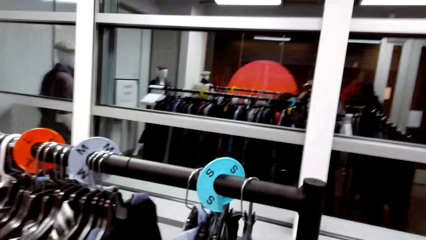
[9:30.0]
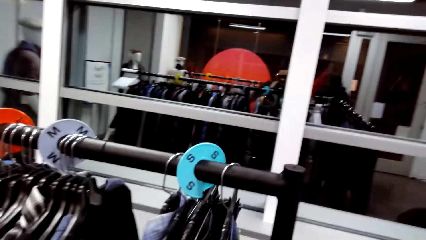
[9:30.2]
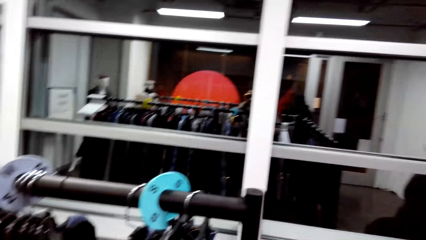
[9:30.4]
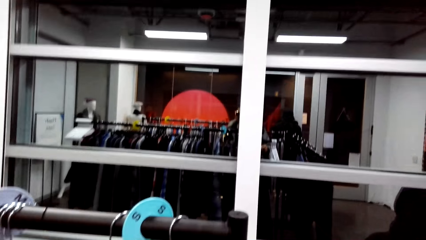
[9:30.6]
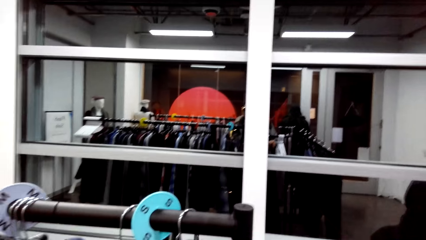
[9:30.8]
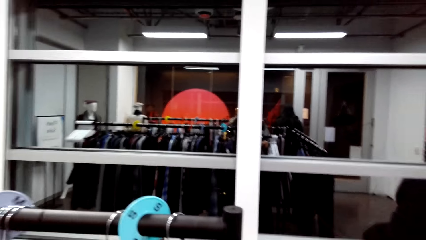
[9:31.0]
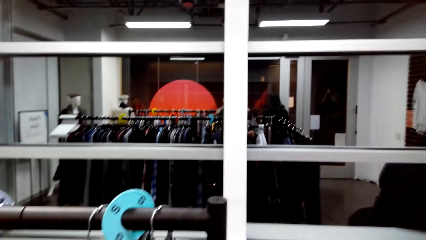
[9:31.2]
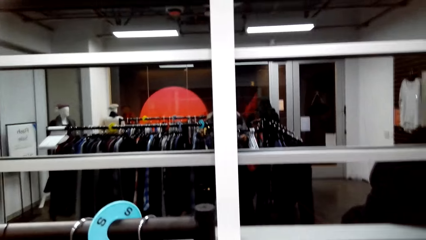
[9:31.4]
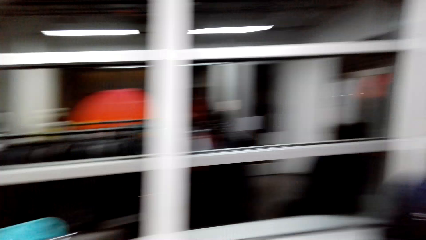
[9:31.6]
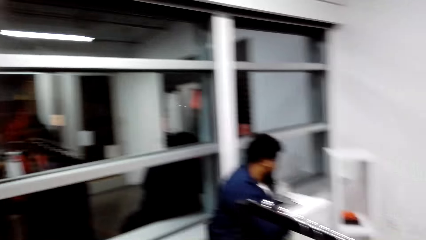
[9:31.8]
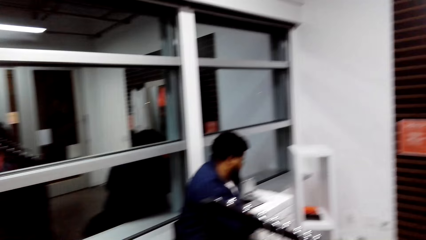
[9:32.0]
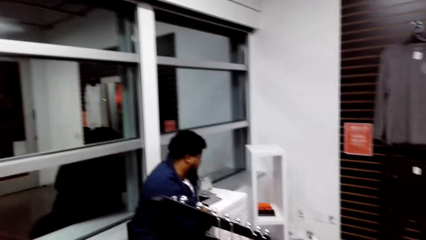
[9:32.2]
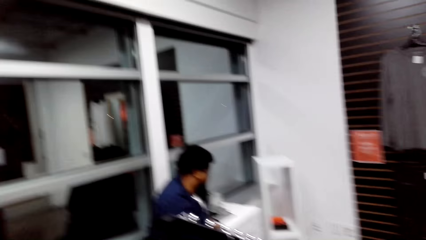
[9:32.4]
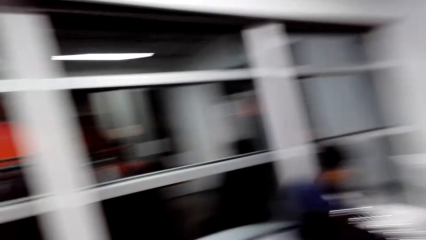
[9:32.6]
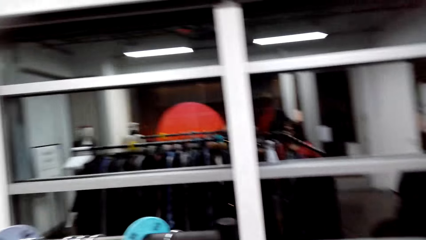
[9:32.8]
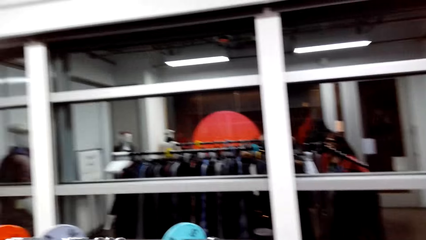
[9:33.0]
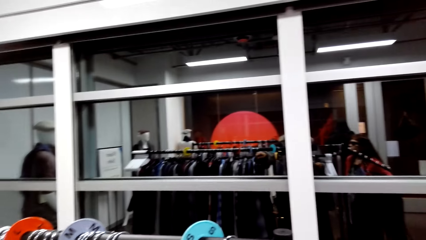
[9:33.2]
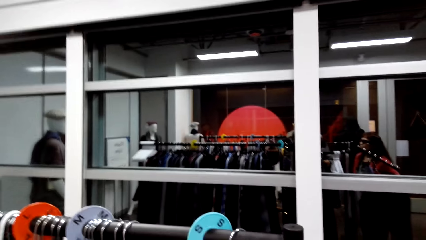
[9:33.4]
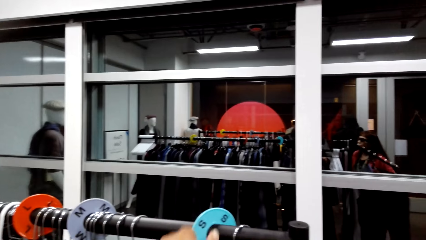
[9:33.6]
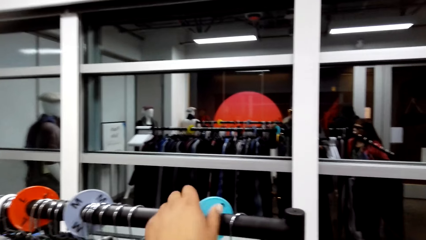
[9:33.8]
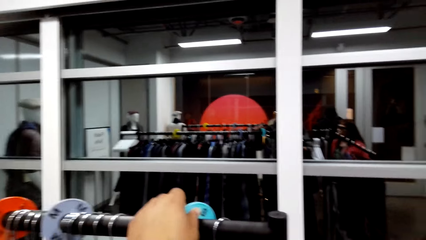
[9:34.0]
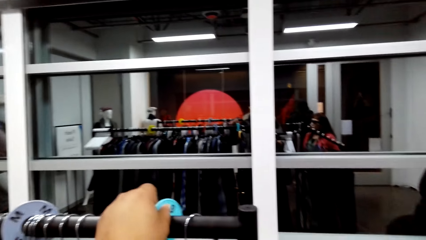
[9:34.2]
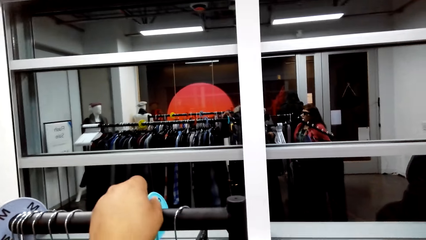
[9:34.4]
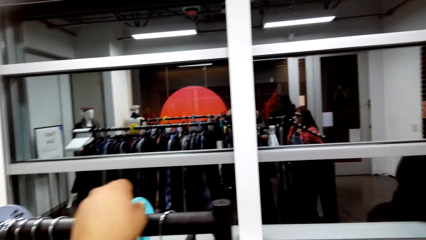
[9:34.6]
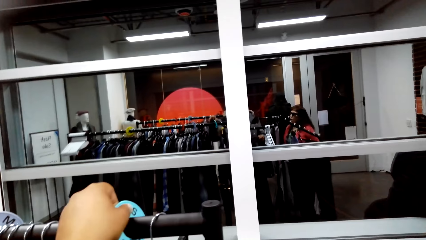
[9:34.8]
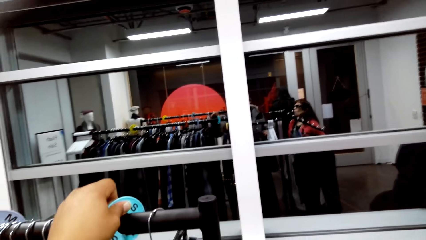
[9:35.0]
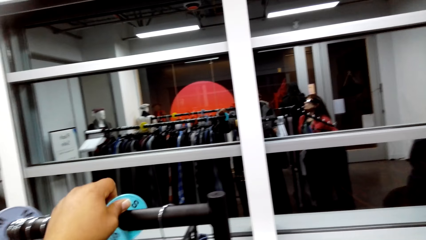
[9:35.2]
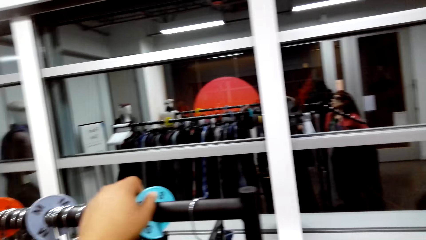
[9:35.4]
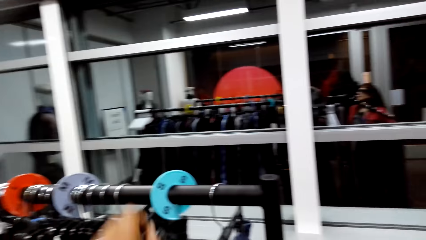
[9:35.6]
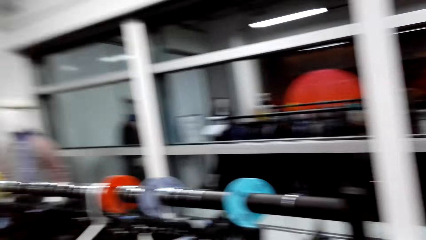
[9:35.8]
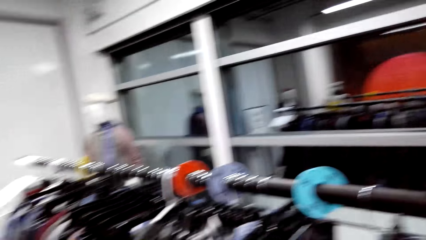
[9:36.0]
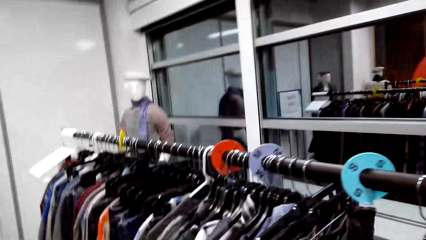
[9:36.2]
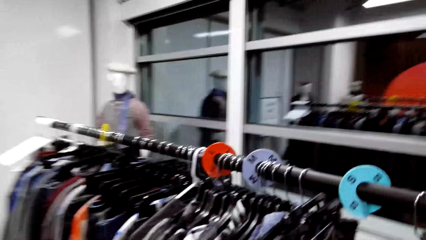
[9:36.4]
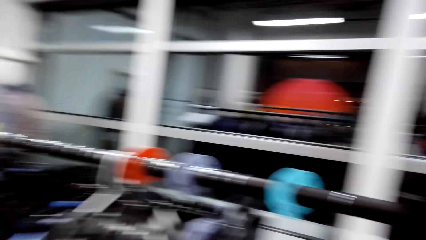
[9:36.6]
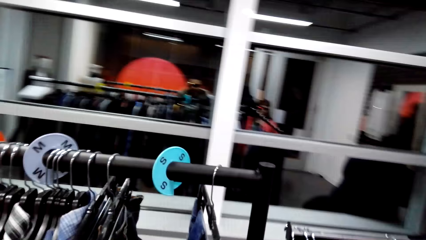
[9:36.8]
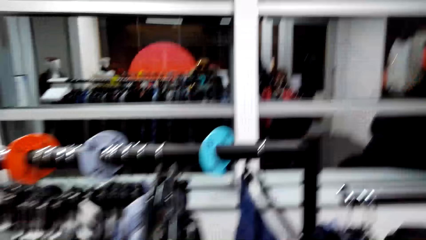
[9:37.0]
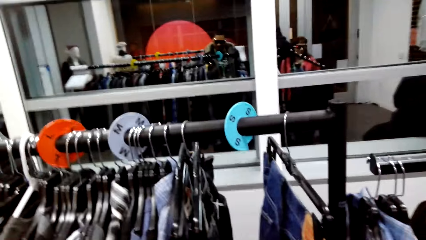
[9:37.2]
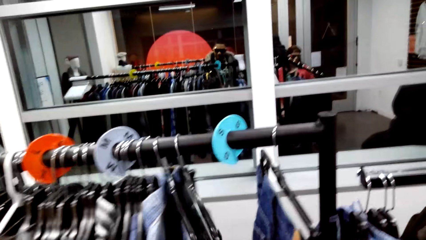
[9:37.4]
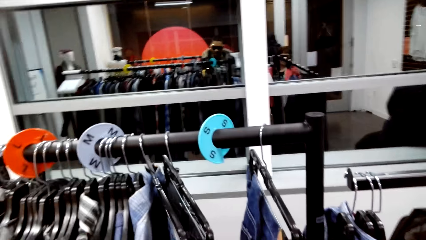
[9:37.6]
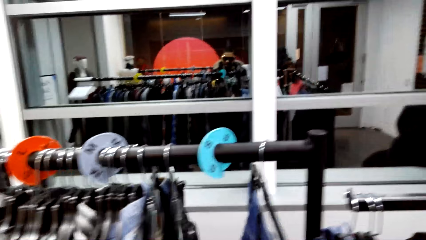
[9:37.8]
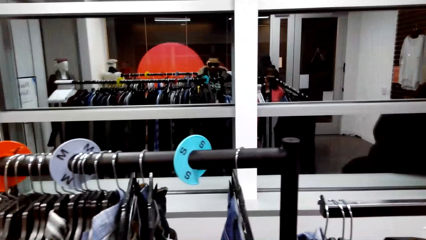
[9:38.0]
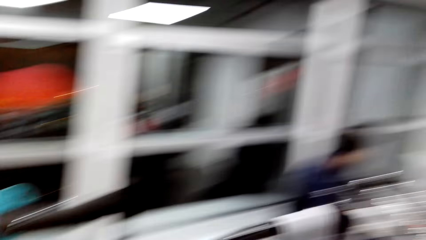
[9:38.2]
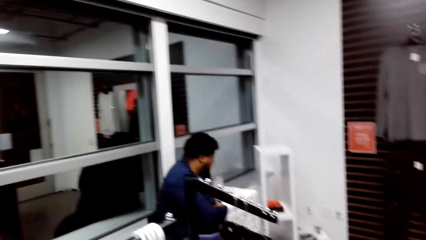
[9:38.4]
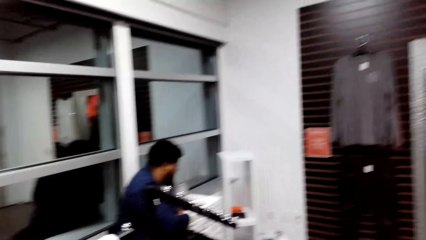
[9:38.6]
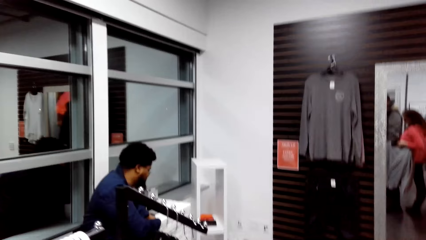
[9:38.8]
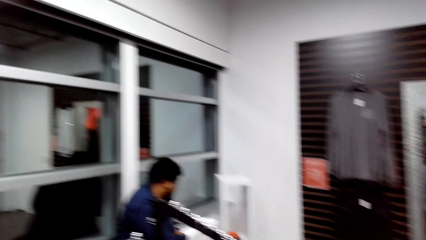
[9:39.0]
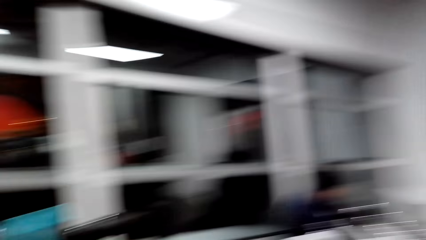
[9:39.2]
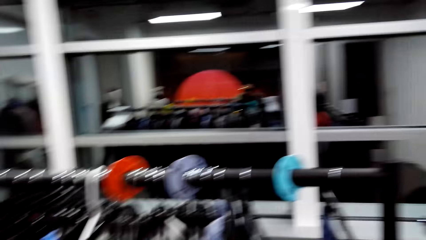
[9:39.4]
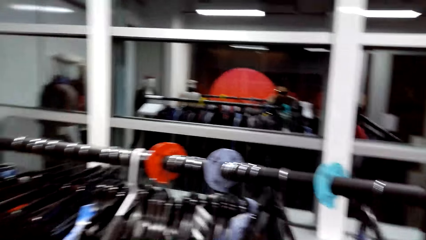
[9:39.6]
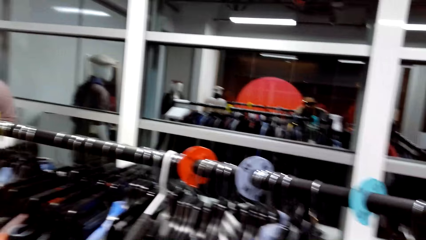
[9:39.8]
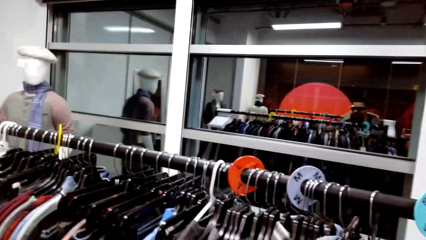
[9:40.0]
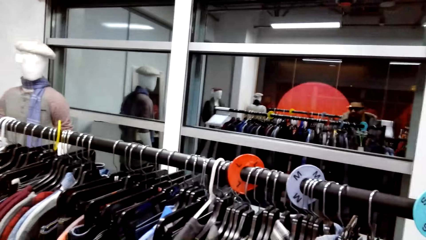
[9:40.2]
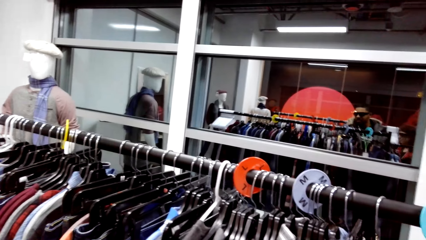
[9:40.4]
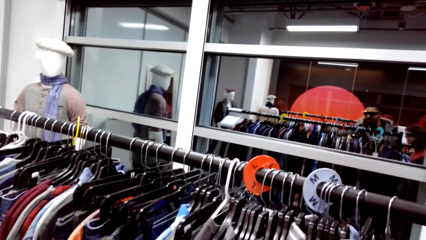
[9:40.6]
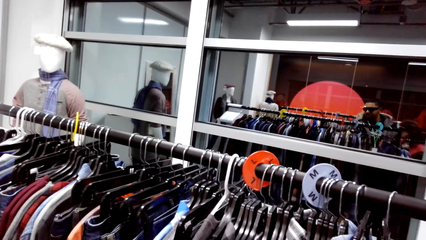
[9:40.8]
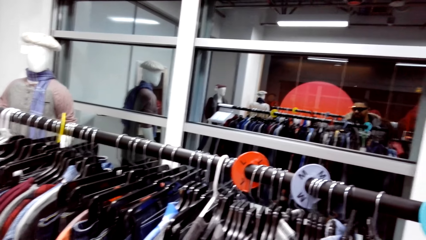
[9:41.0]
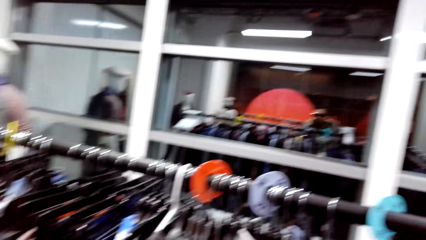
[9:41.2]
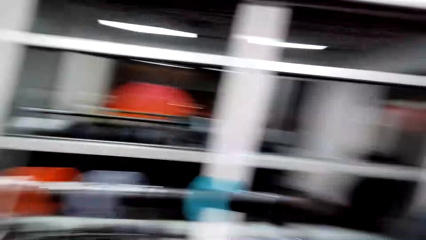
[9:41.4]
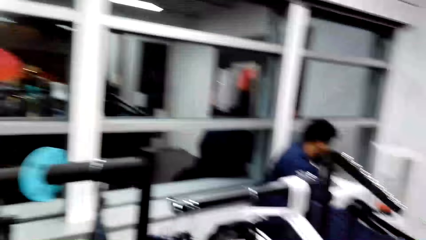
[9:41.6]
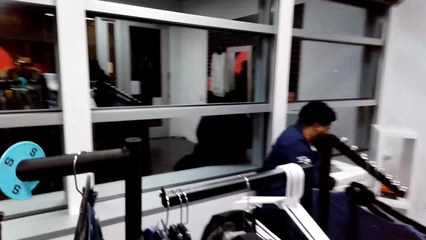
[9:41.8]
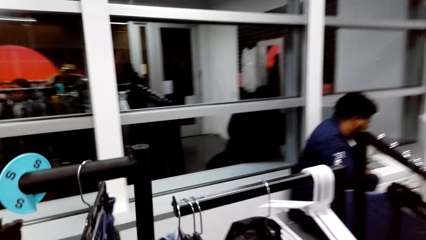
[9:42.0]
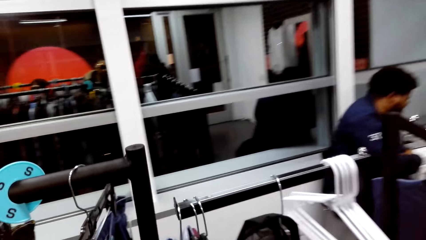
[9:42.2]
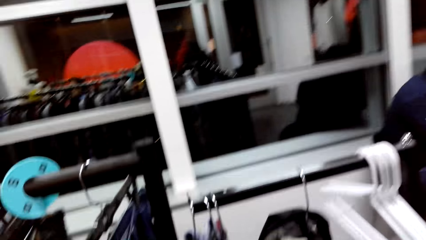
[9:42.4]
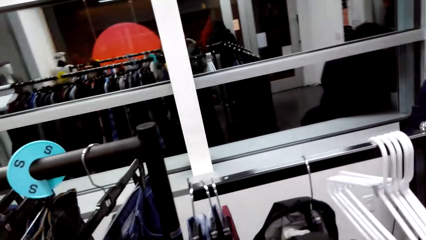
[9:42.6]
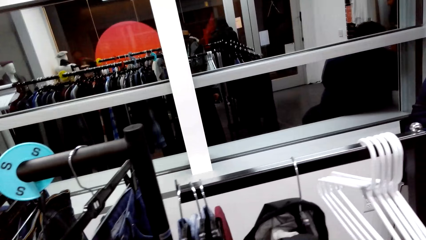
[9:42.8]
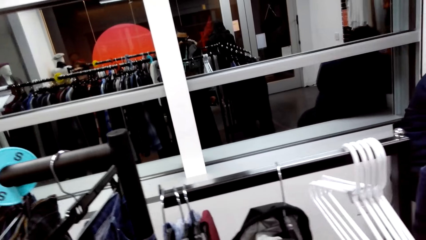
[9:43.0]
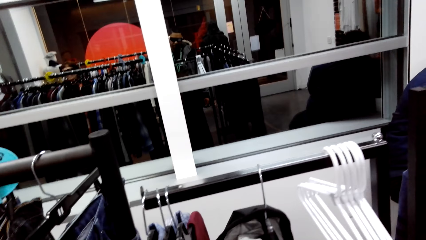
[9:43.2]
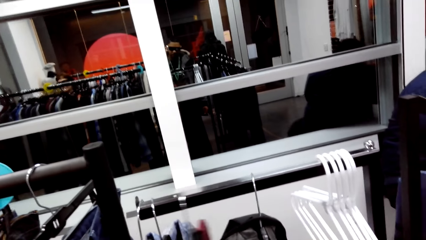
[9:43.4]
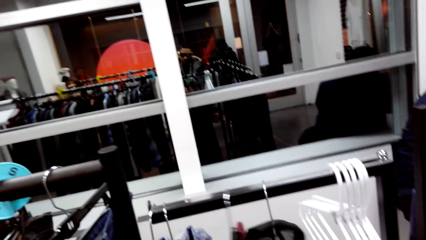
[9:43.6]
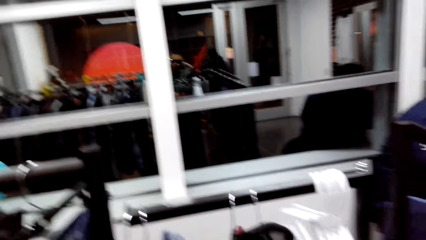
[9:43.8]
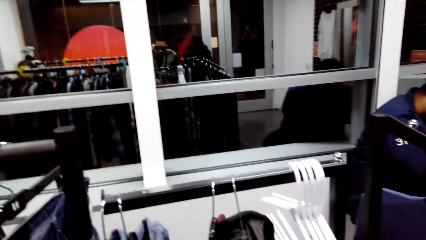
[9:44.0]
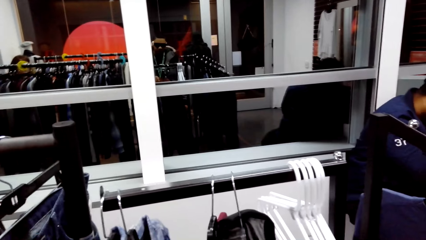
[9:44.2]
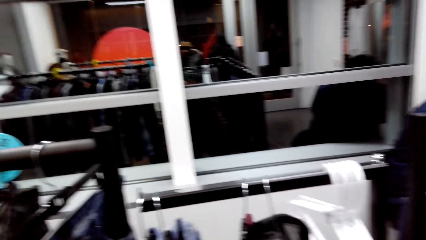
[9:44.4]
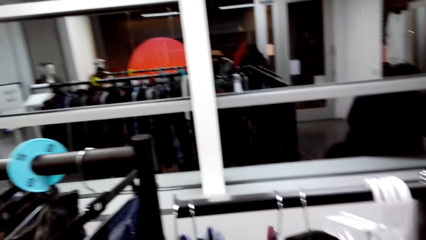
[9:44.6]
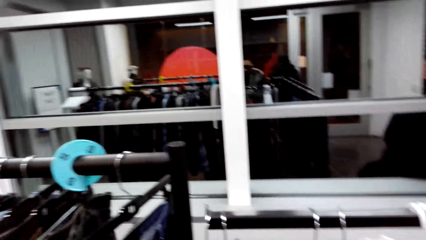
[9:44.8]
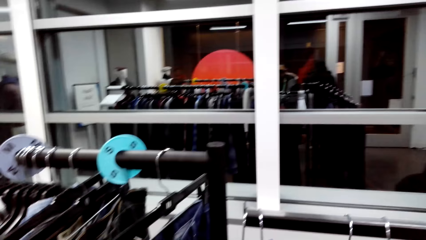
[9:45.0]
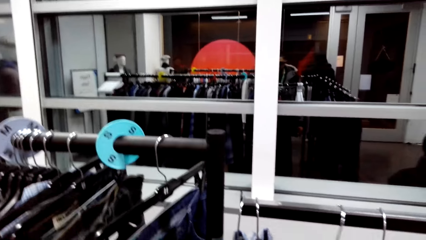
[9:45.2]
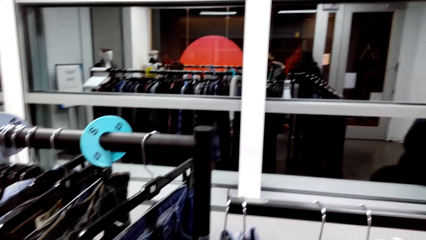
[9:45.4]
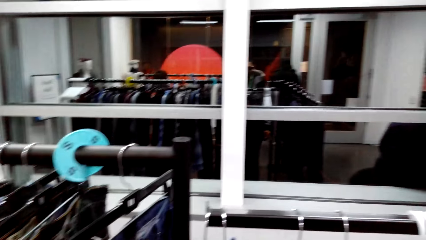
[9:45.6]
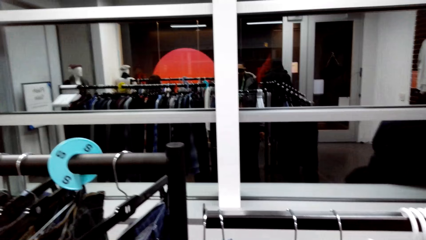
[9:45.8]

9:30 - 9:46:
The camera wearer holds a tag. They push a cloth.
